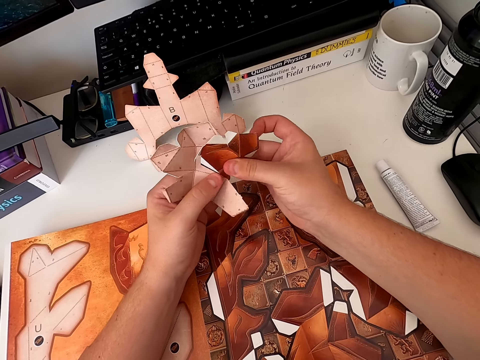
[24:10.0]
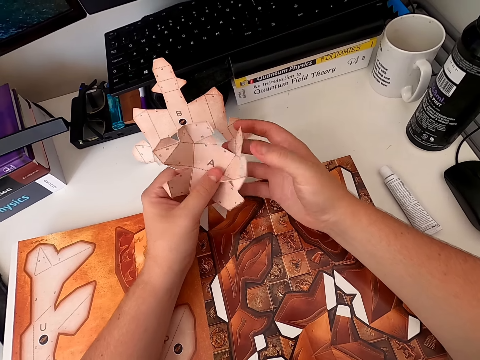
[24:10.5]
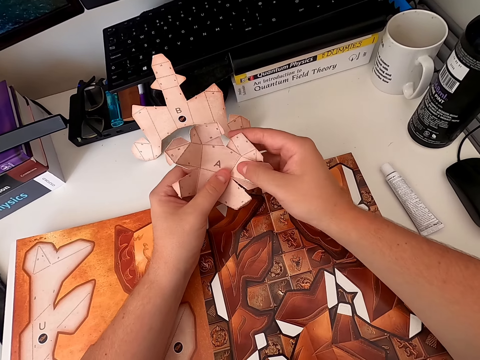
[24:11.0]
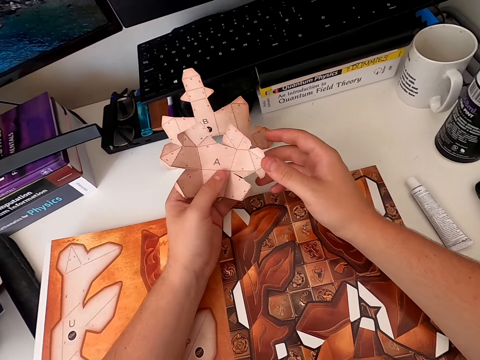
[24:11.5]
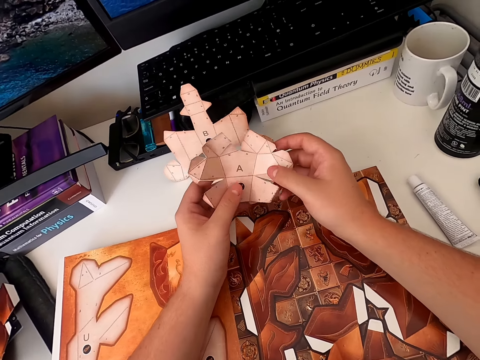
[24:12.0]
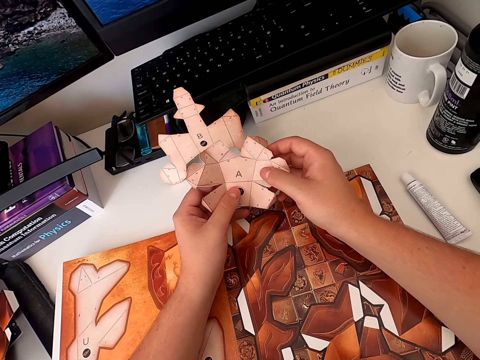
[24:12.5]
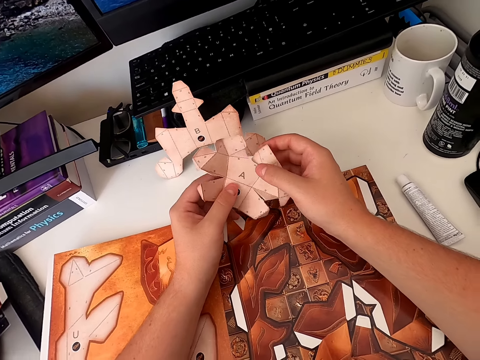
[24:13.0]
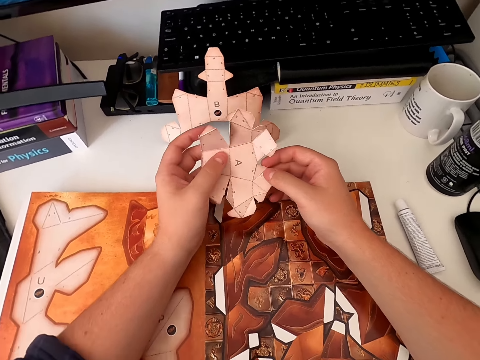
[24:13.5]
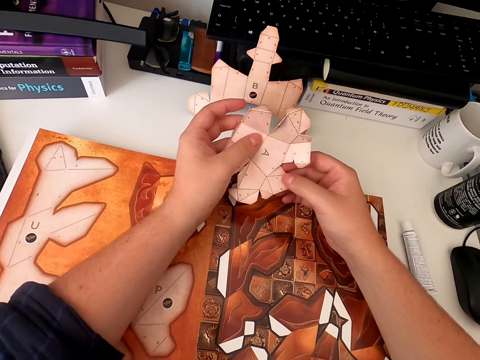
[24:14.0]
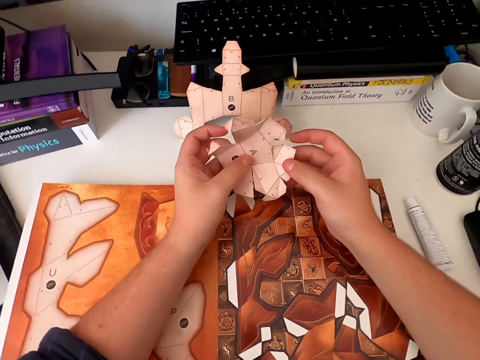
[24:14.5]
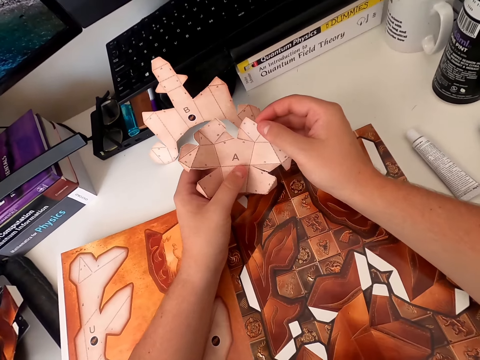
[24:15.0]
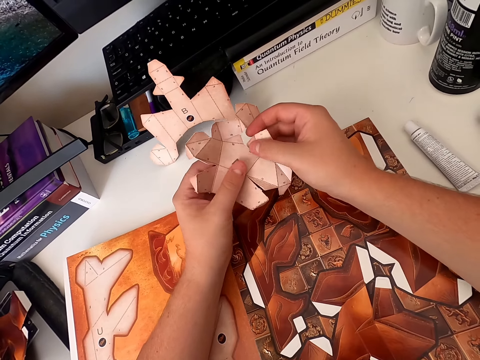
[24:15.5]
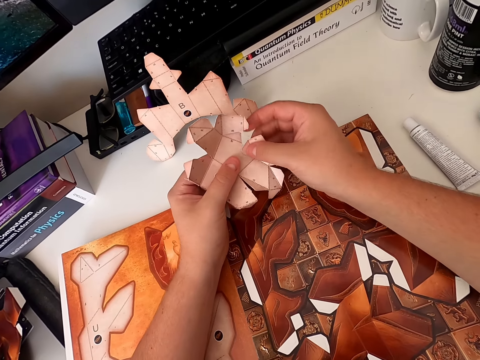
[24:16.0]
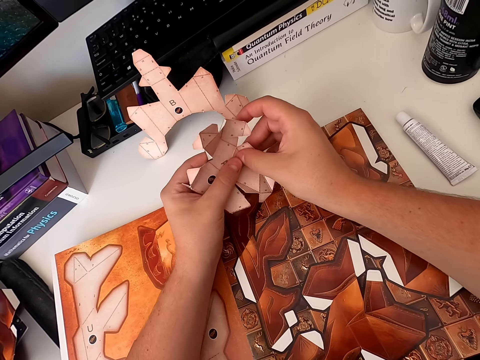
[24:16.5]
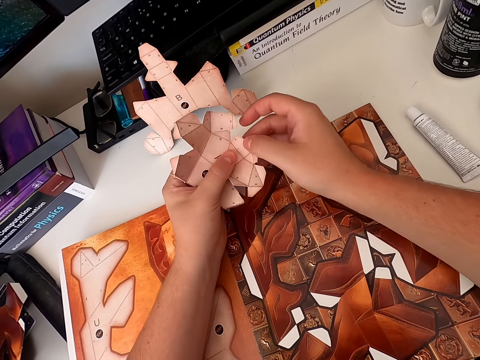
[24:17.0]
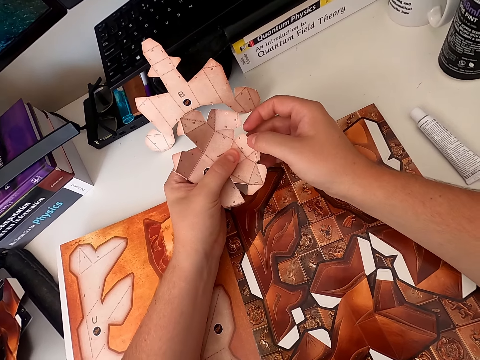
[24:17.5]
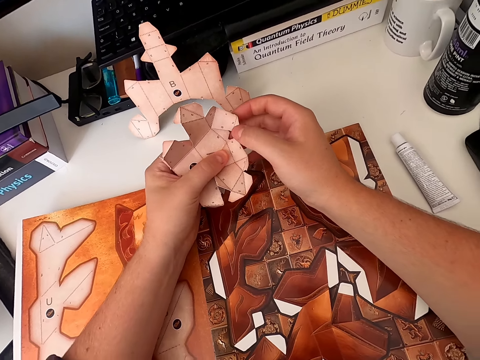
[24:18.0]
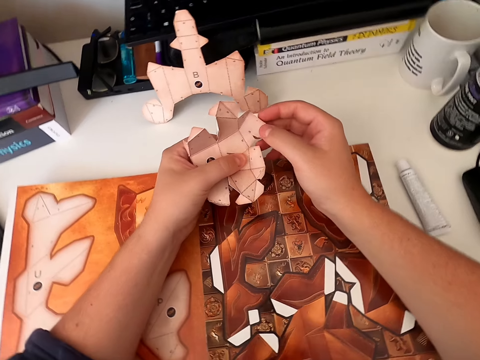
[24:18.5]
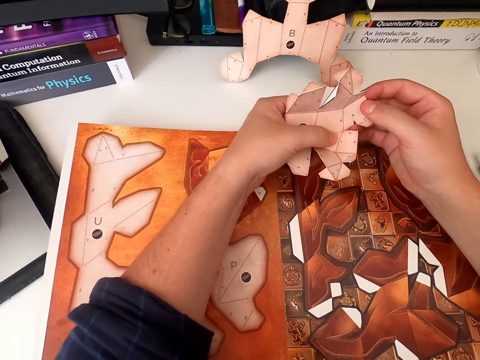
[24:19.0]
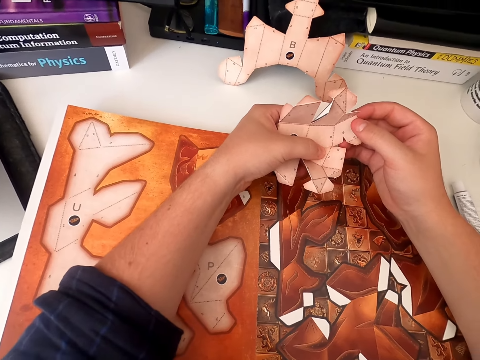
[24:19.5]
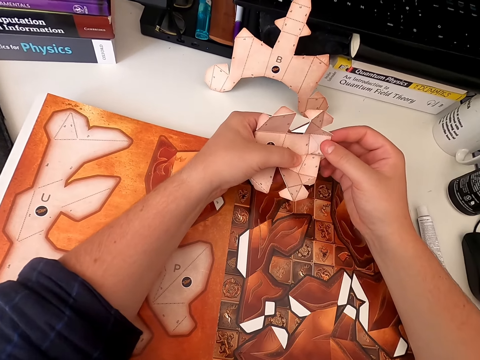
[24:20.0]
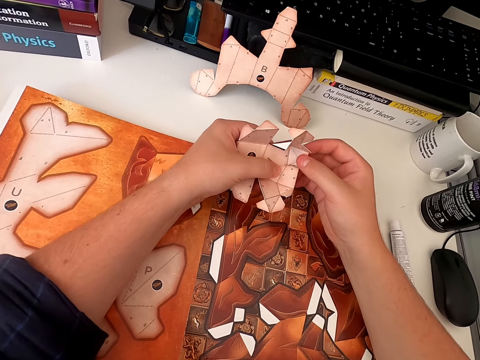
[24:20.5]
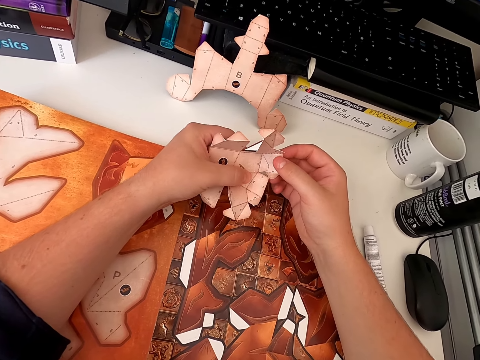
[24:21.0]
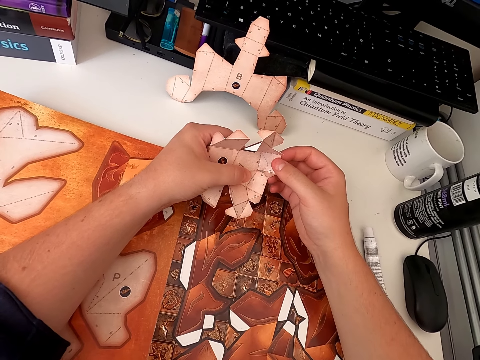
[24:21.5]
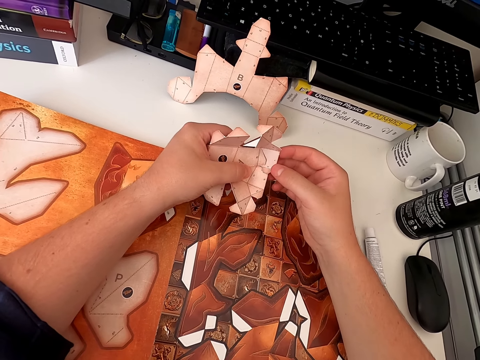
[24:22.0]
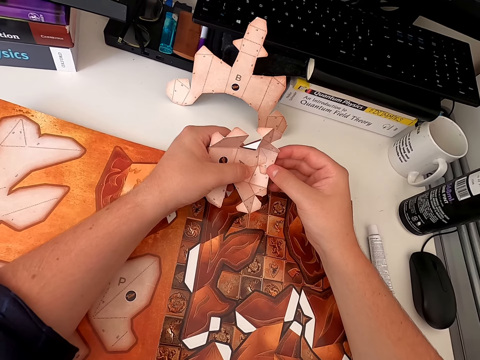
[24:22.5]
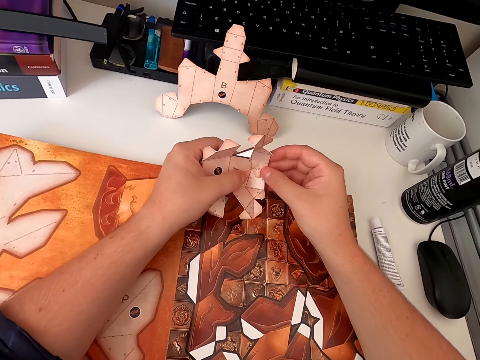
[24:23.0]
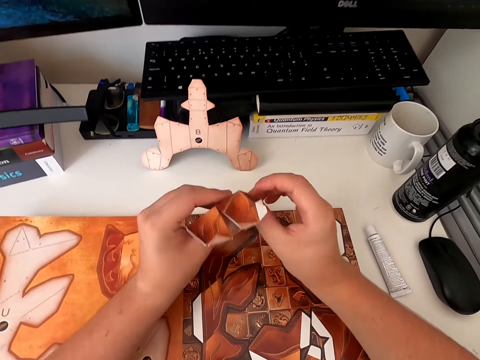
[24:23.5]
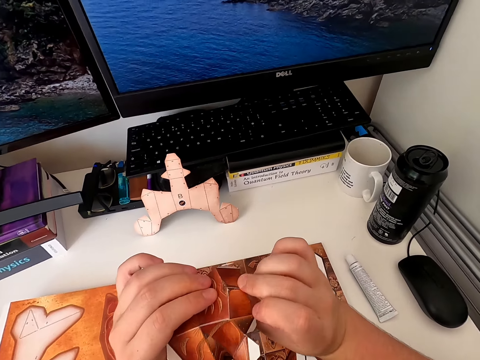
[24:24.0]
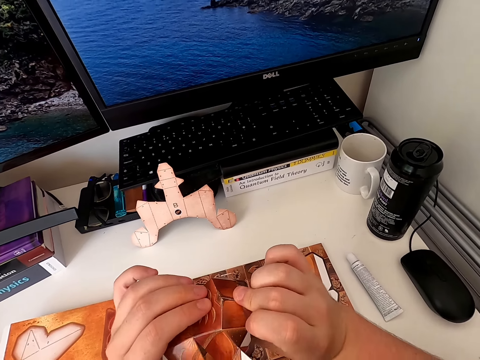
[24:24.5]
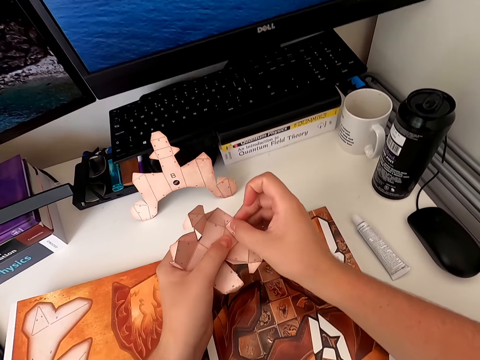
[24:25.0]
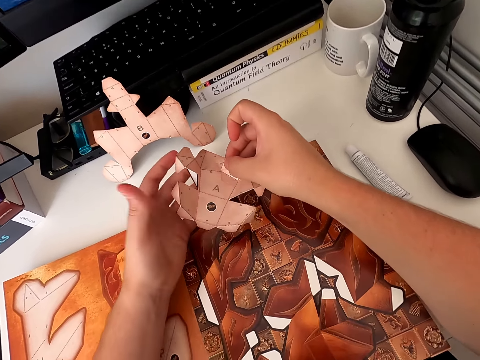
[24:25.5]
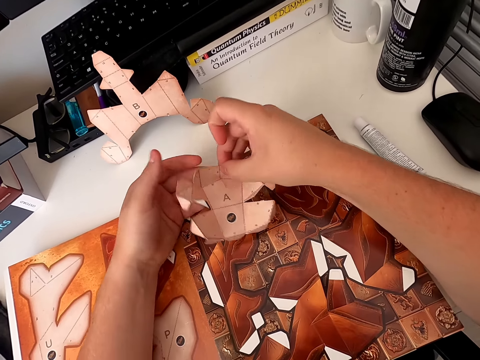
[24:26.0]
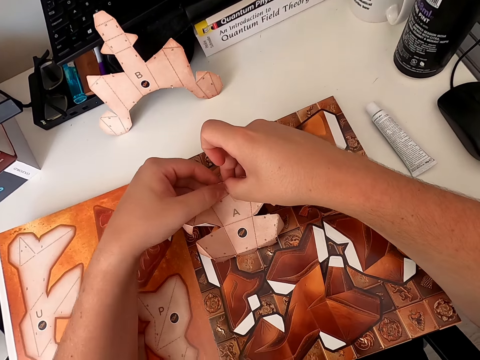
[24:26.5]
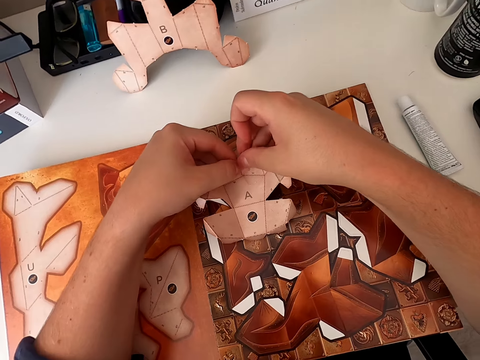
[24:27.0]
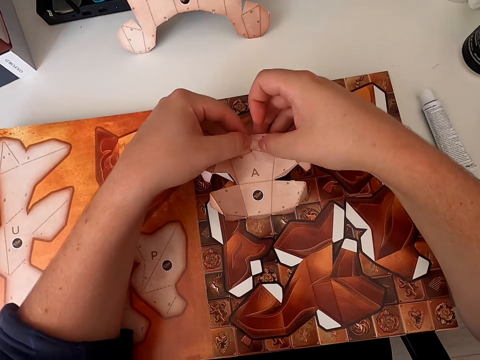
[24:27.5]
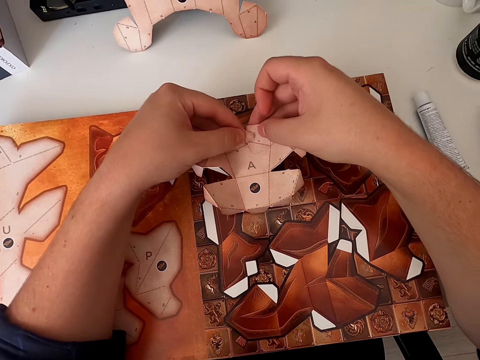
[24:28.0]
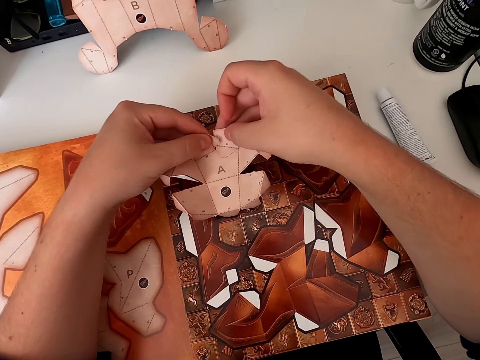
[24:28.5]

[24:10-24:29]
The camera wearer folds a paper craft. They turn the paper craft. They turn the paper craft again. They fold the paper craft. They turn the paper craft. They stick the paper craft.

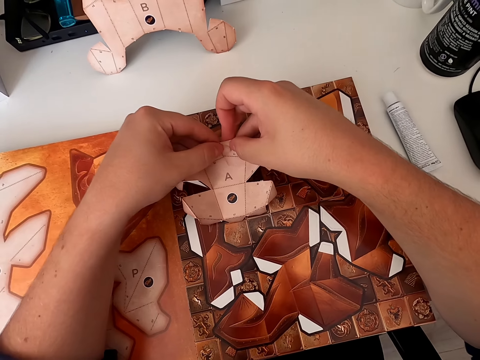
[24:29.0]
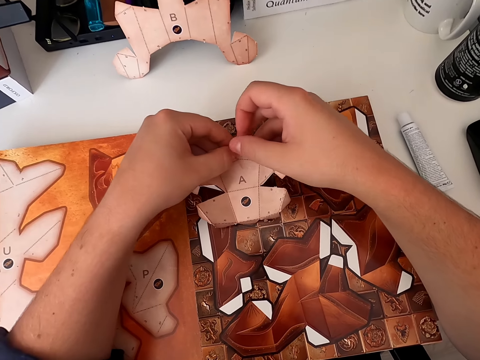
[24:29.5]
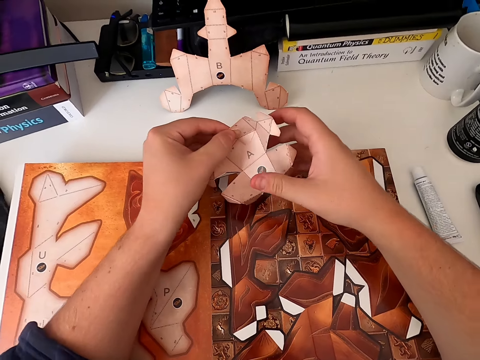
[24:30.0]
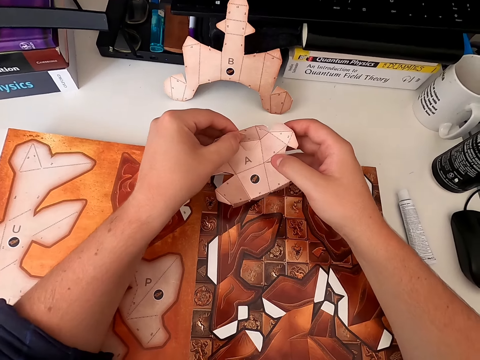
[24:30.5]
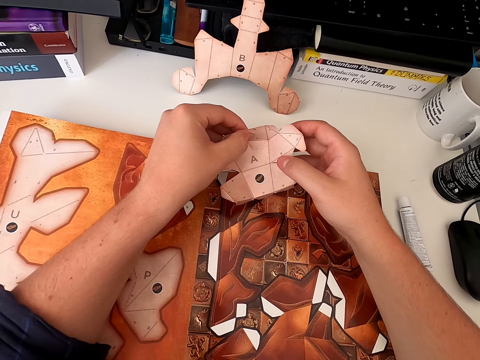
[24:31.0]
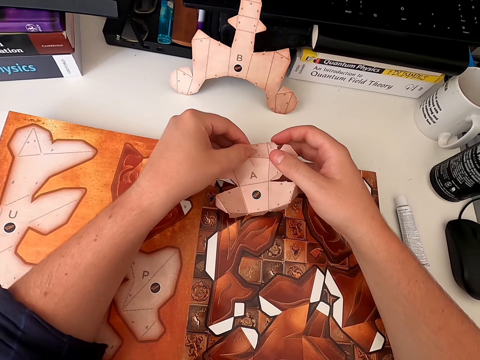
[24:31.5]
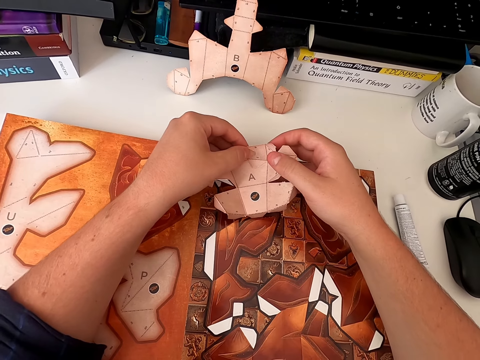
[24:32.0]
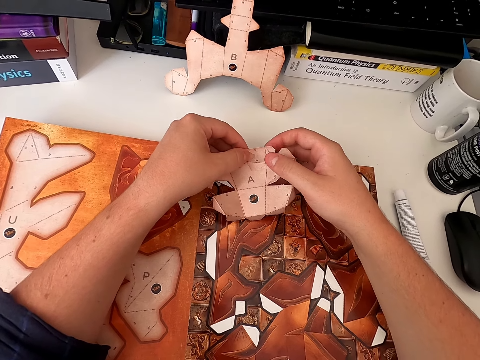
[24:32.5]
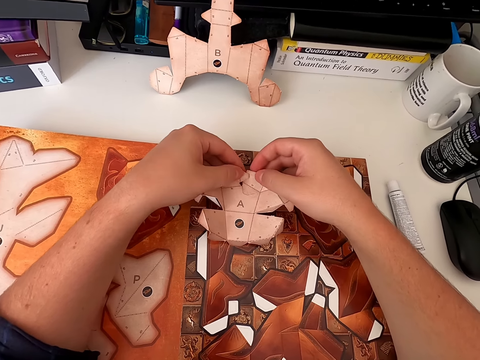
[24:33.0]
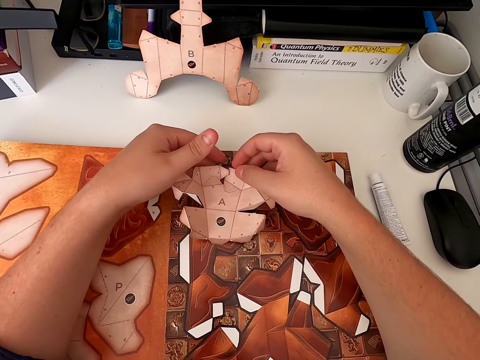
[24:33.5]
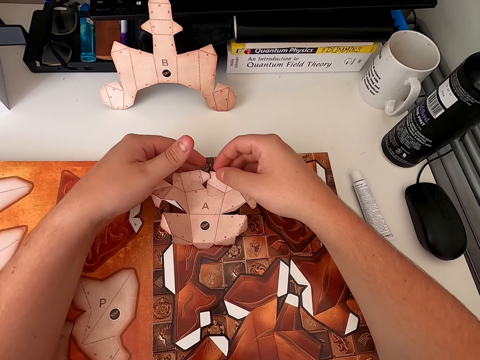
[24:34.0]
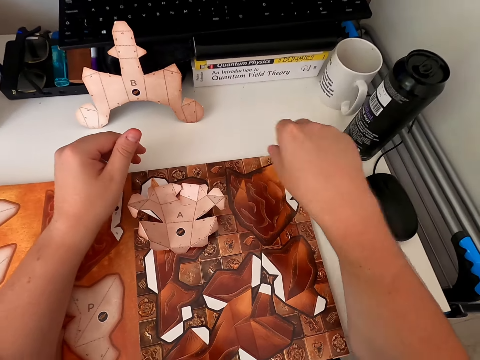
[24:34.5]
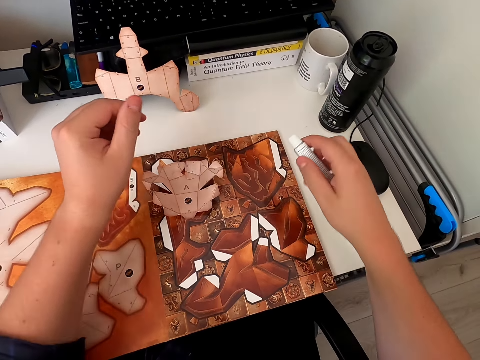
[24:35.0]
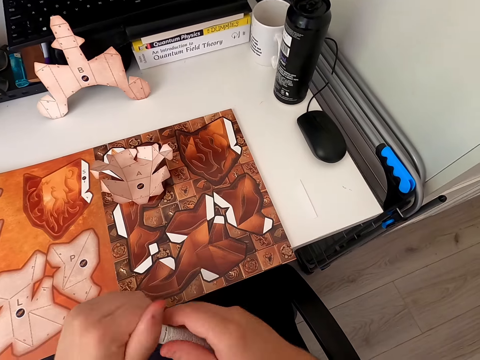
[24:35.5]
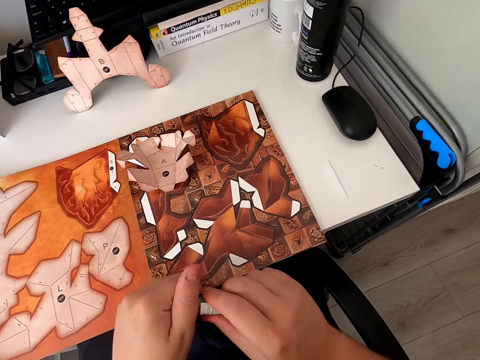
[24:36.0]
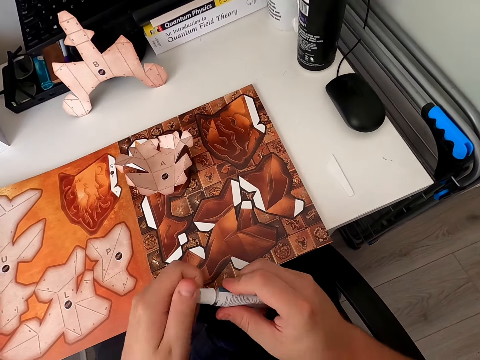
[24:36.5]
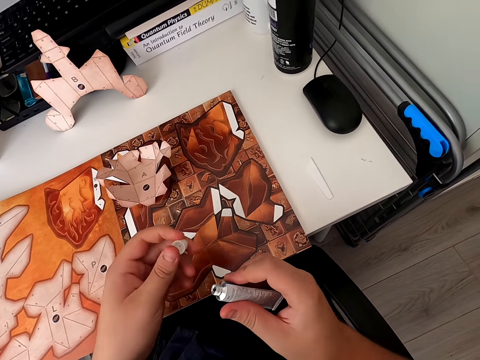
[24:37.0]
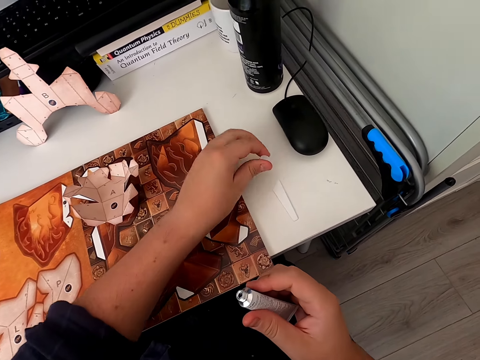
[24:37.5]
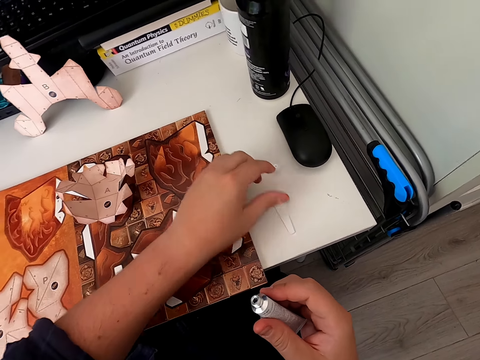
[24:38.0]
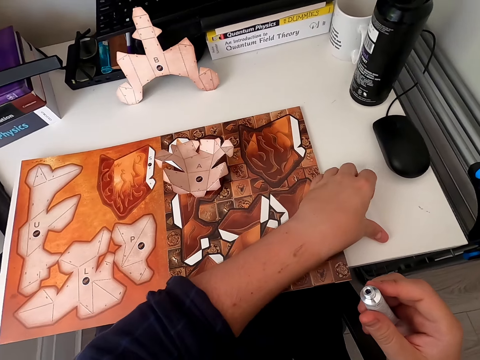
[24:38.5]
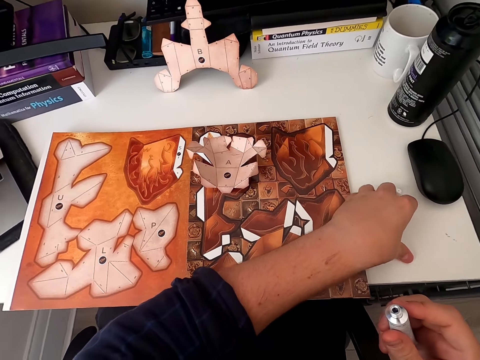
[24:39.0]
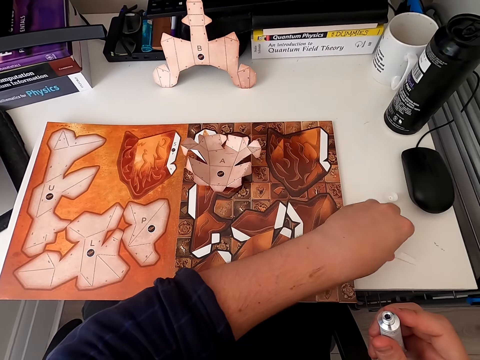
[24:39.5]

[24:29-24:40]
The camera wearer holds a paper craft. They put the paper craft down. They pick up the paper craft. They pick the glue. They open the glue. They put the glue top down. They pick up an emboss board.
